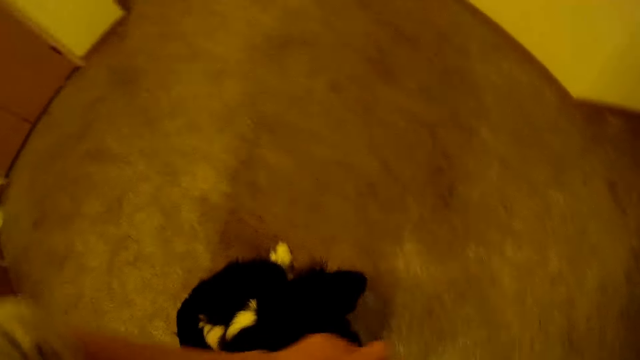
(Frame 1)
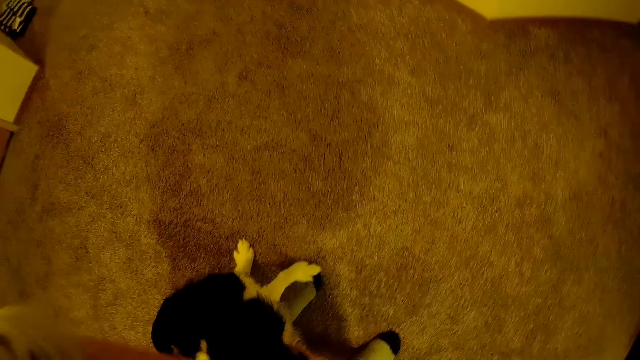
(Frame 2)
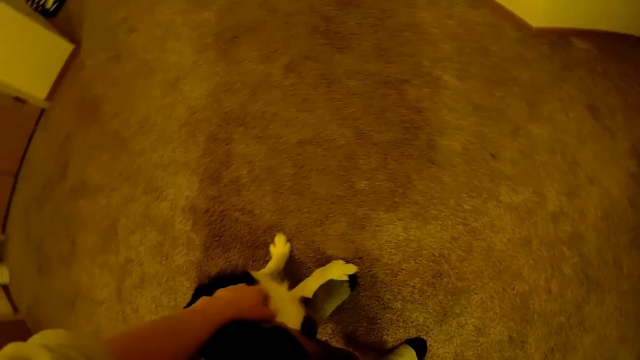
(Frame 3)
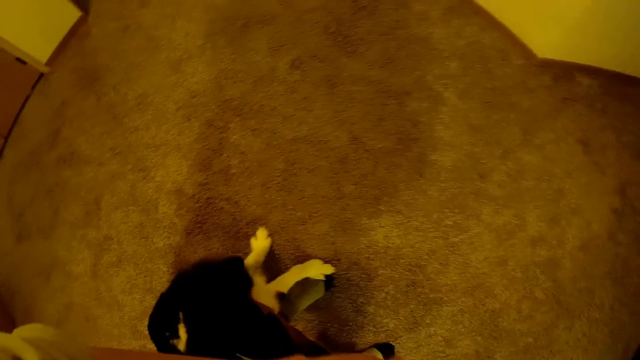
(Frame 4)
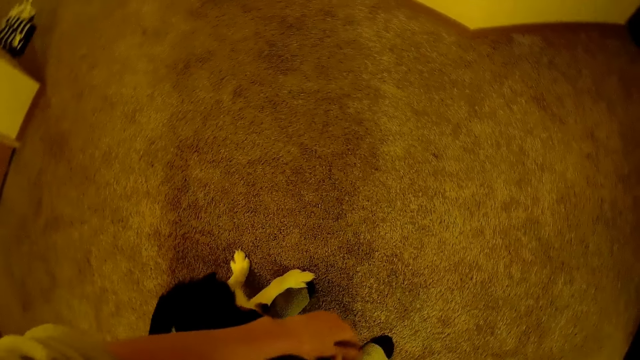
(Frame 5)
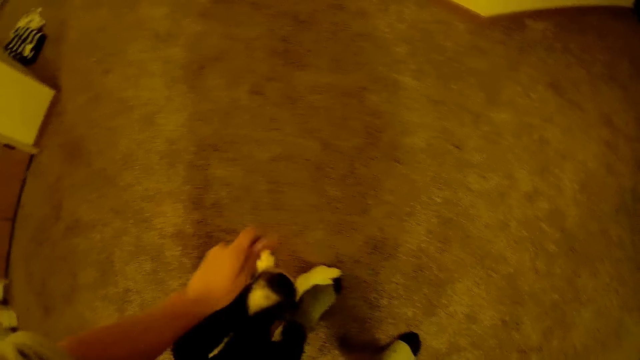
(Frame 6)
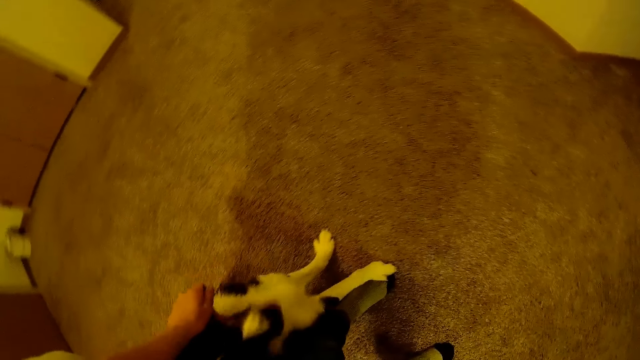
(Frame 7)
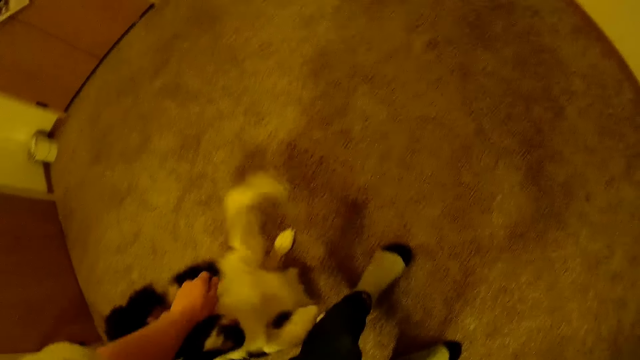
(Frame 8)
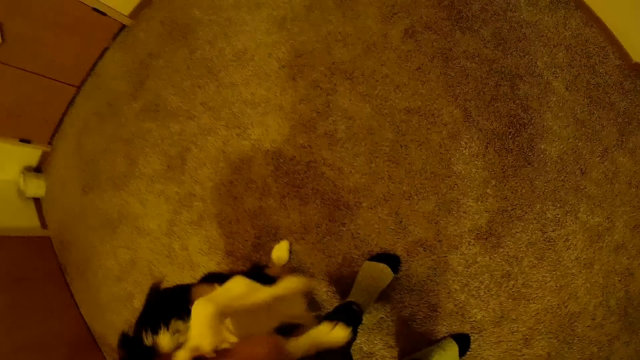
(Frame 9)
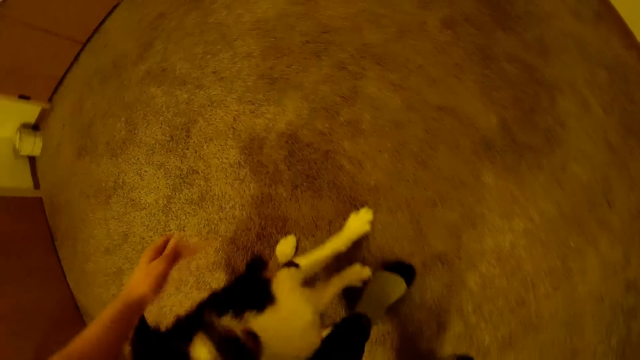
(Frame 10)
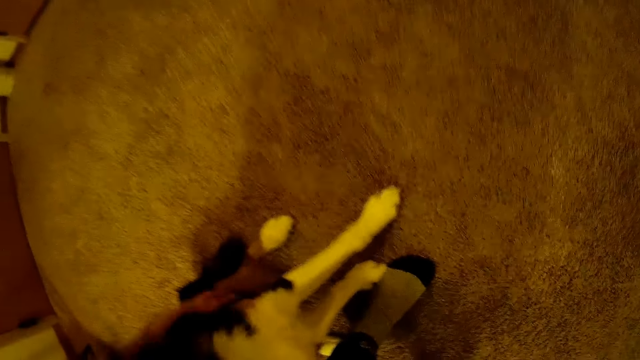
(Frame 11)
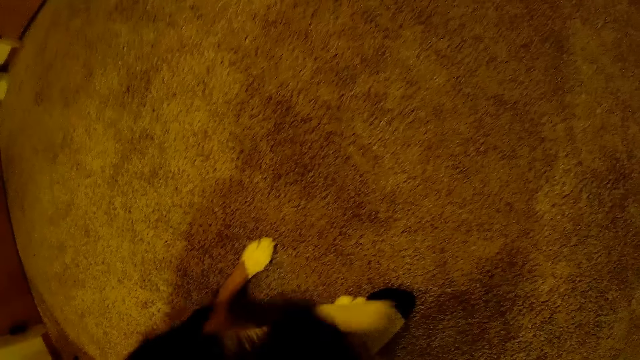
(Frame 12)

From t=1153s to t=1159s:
The camera wearer plays with a dog with both hands.

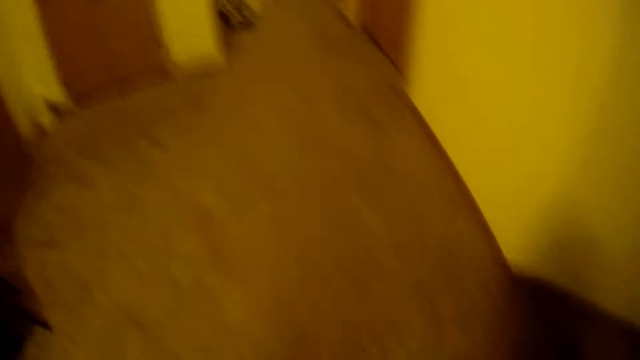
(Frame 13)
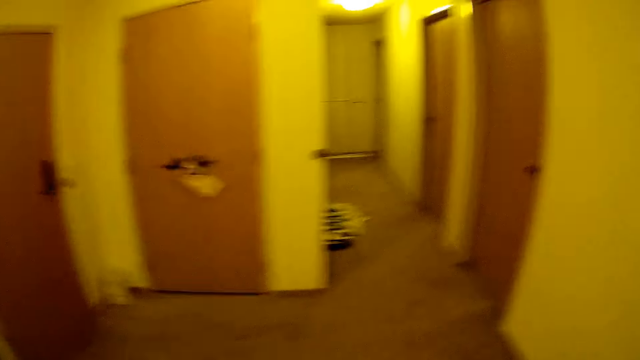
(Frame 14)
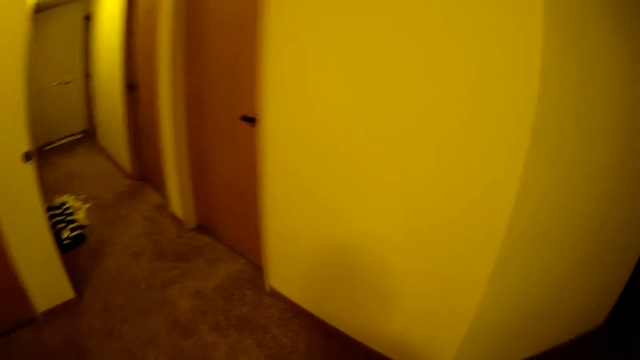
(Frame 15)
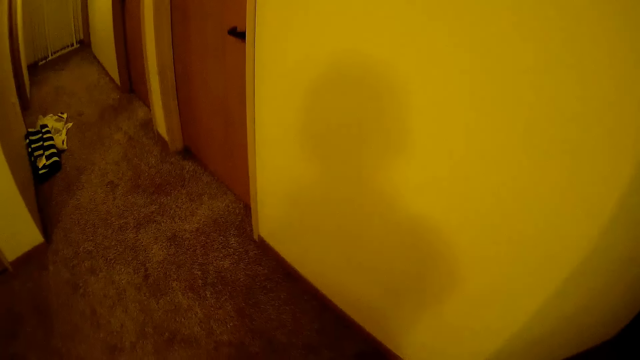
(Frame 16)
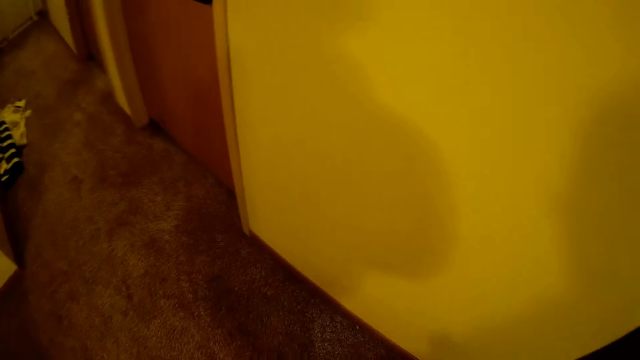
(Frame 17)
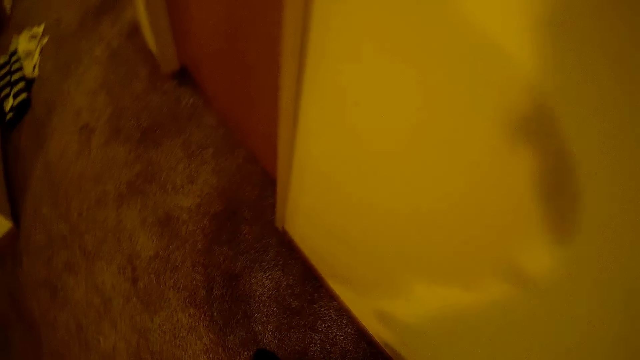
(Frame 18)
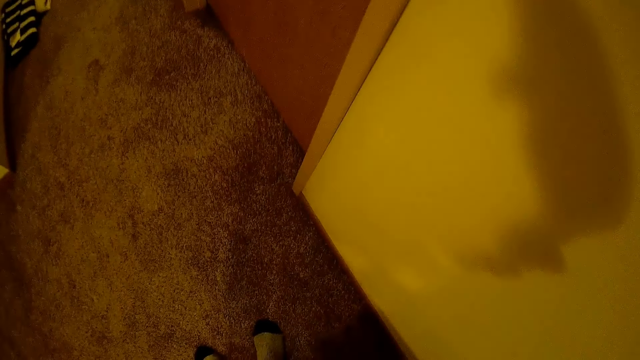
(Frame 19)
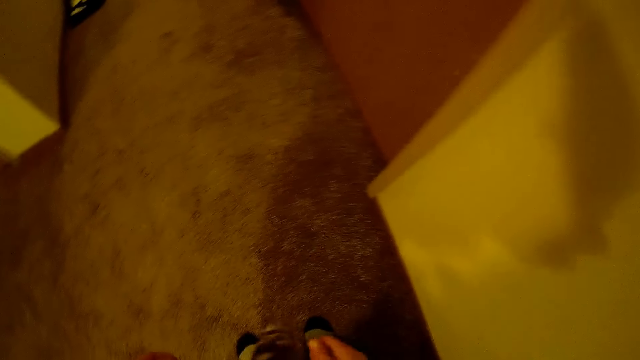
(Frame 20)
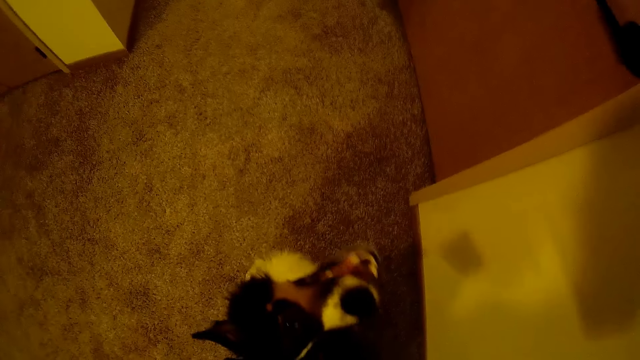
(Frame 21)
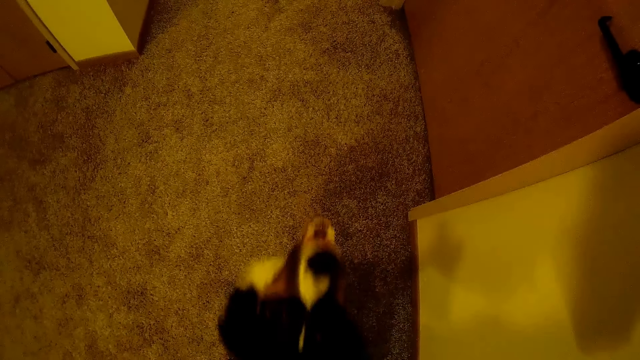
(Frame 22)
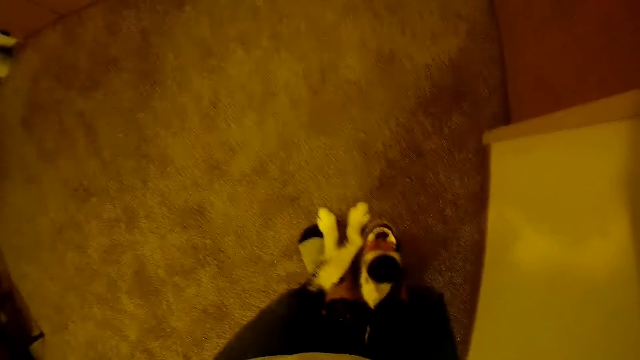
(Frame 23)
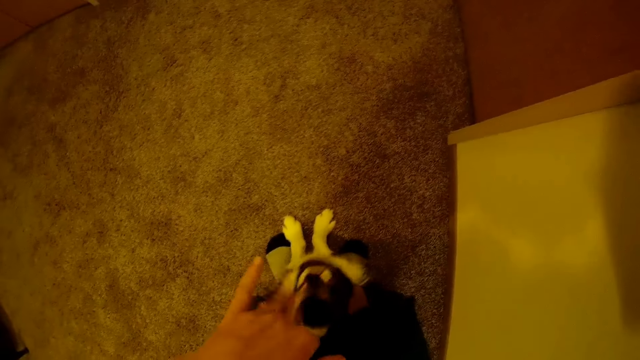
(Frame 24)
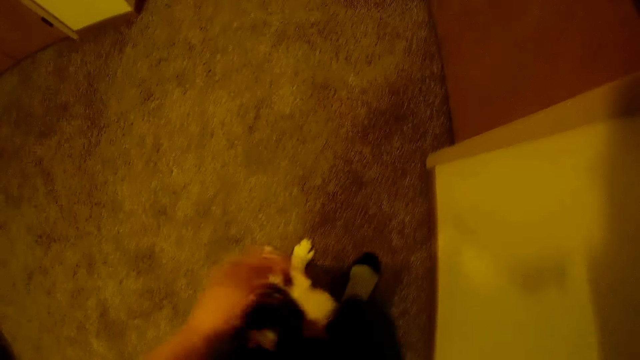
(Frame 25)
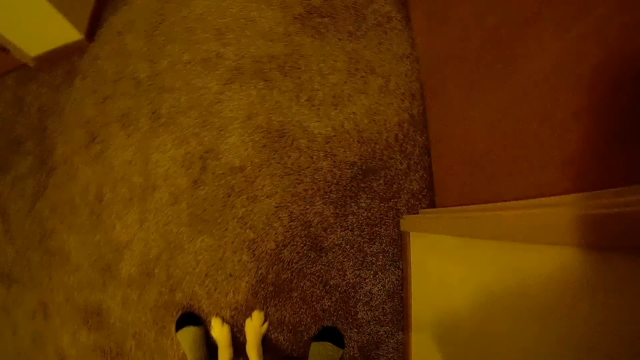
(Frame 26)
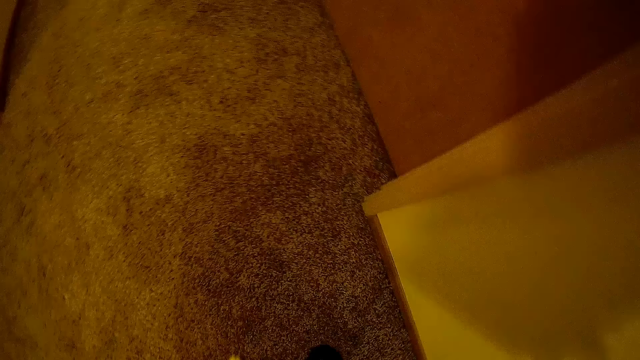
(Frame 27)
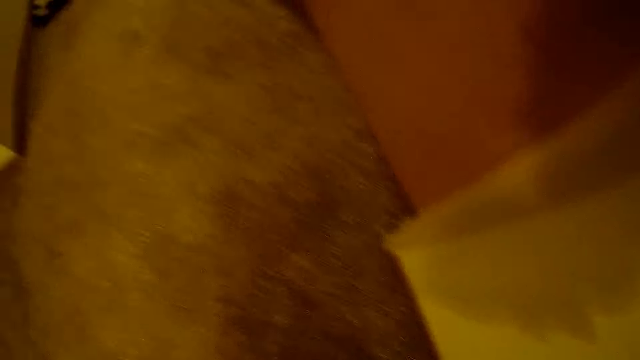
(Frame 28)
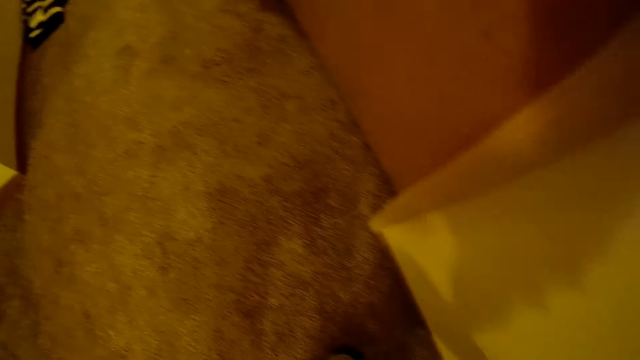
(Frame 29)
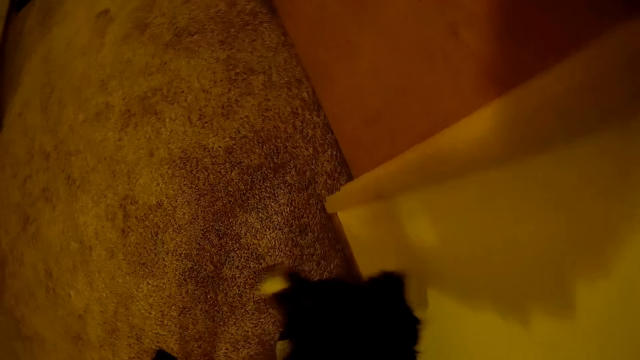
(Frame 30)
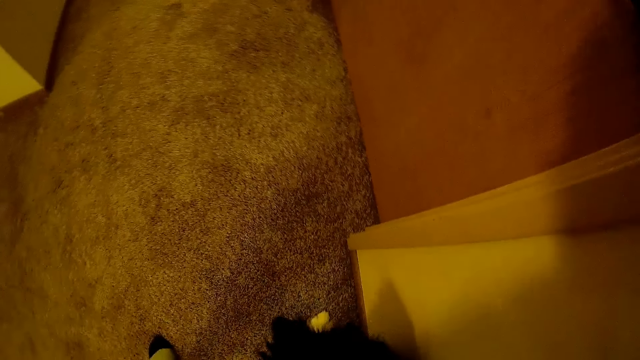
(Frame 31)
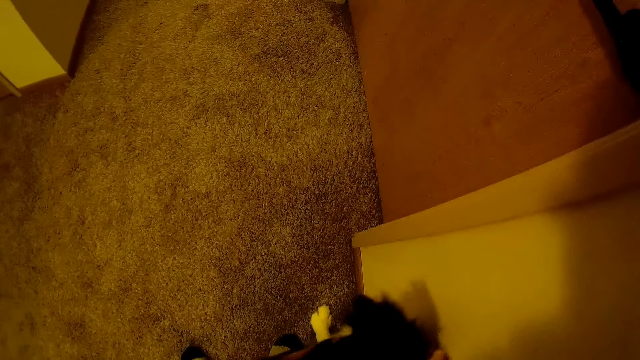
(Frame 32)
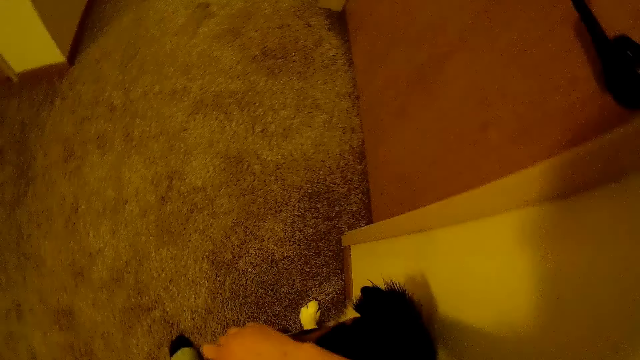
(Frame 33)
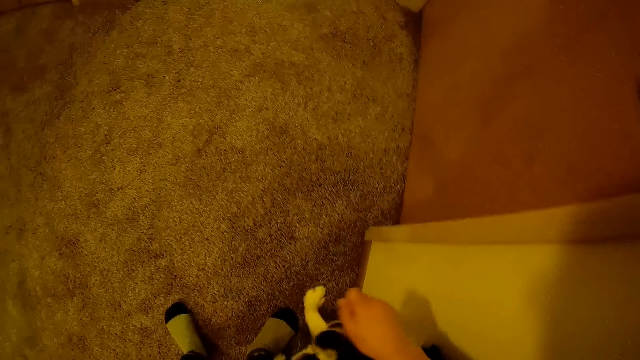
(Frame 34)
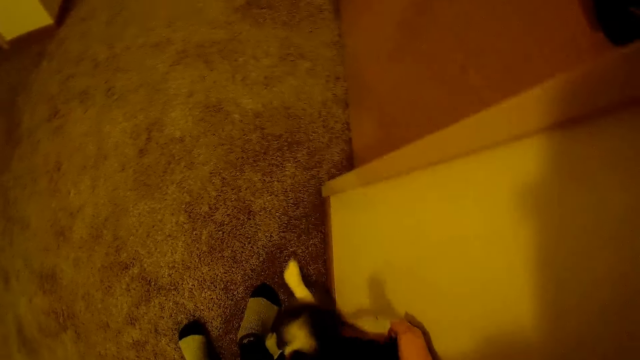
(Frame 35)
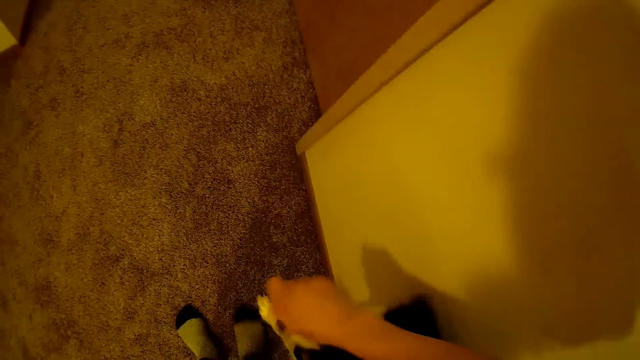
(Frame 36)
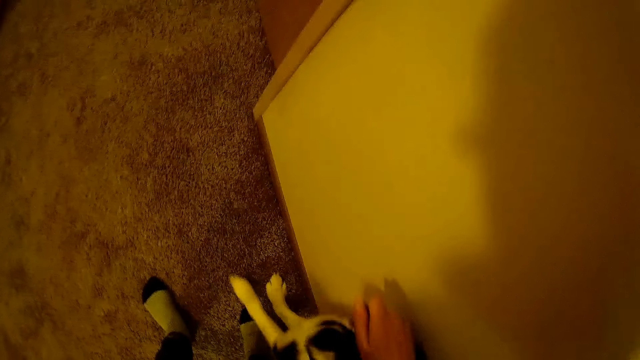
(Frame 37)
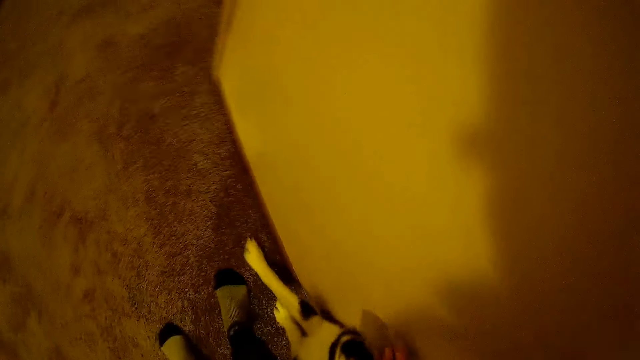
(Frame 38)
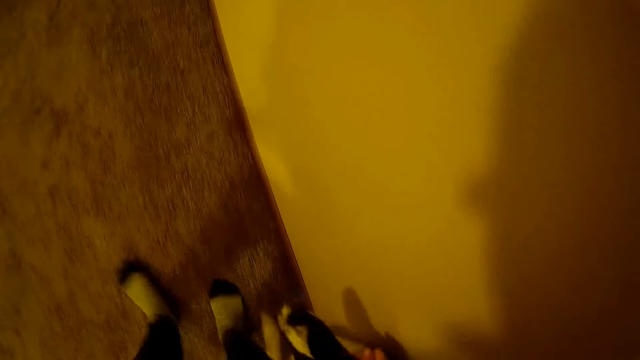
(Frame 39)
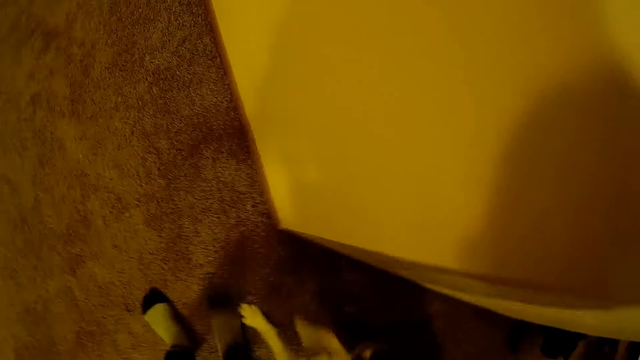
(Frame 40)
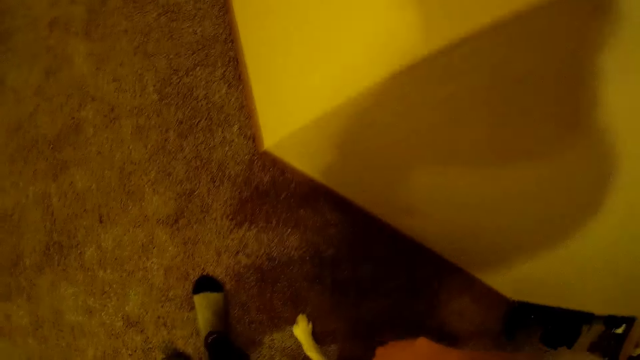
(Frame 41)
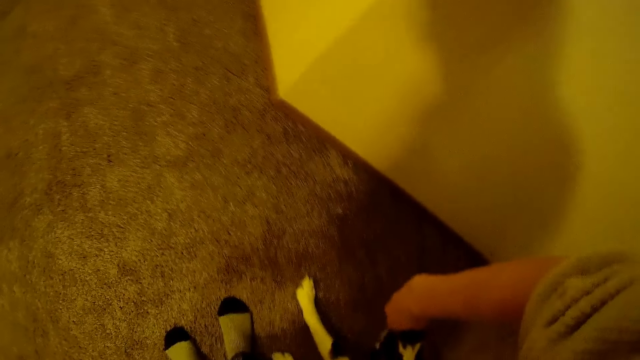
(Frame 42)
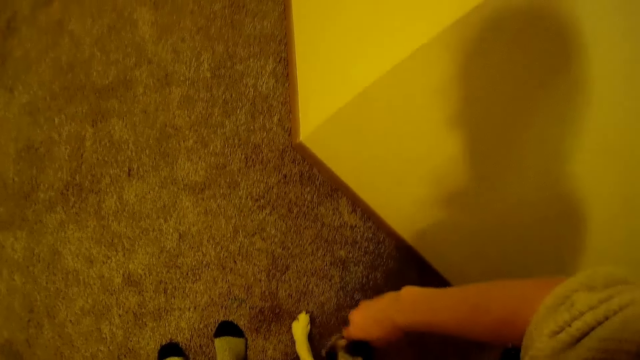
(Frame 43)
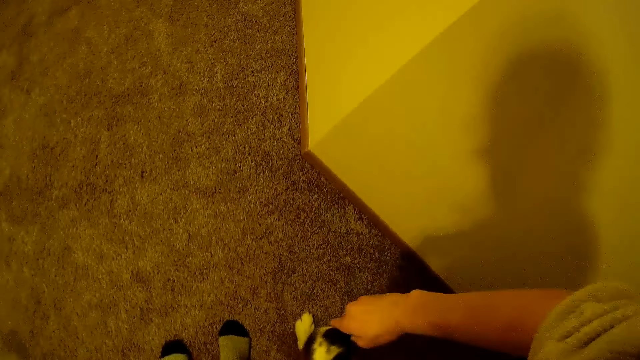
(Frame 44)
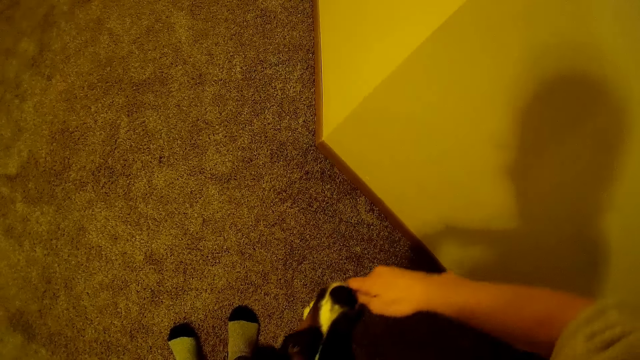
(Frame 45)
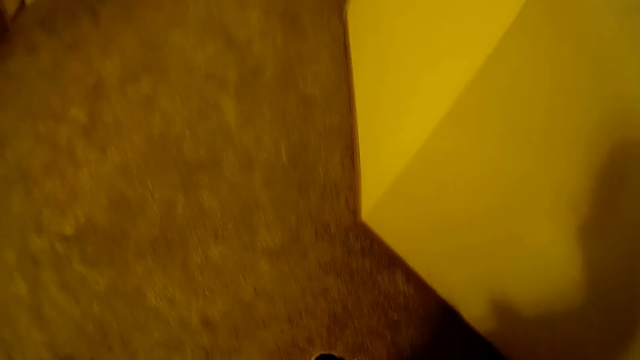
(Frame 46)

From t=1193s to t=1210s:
The camera wearer walks to a door. She plays with a dog with both hands. She moves backwards with the dog. She feeds the dog with her right hand. She plays with the dog.
